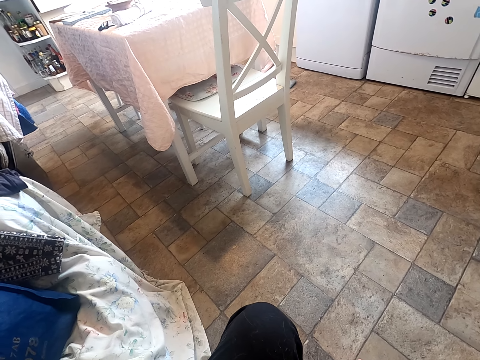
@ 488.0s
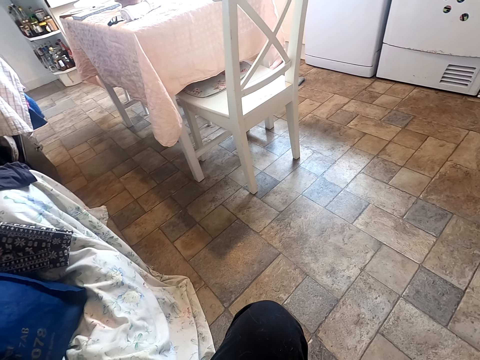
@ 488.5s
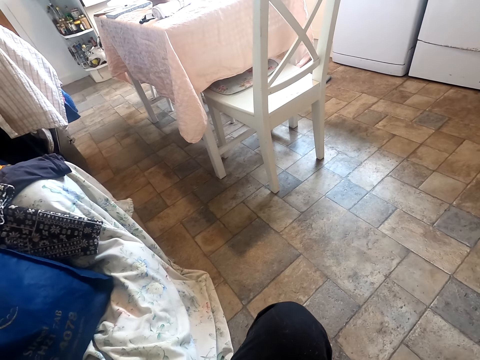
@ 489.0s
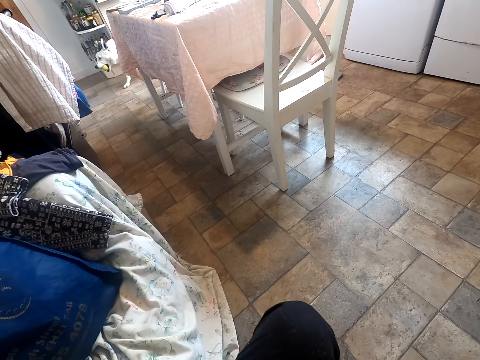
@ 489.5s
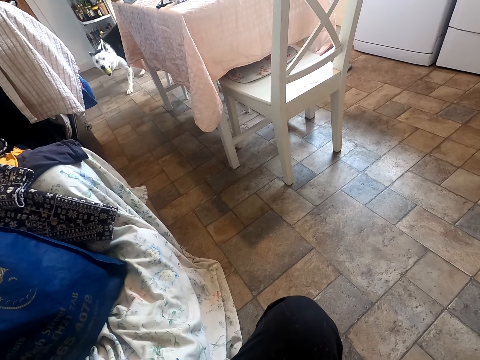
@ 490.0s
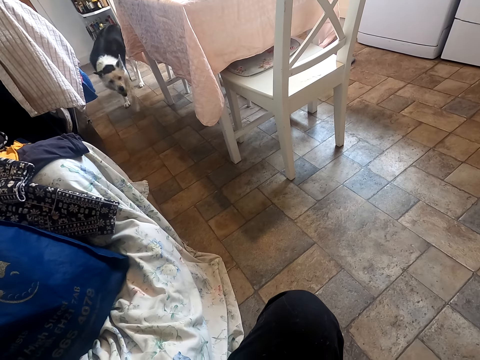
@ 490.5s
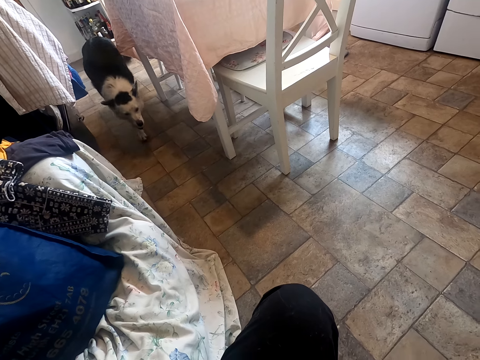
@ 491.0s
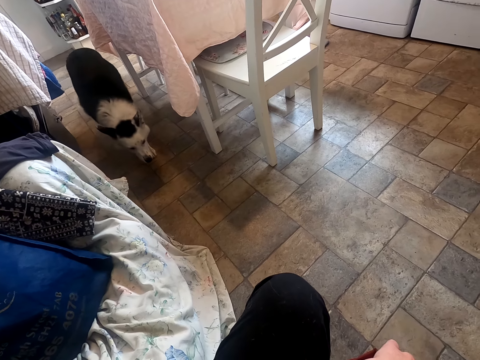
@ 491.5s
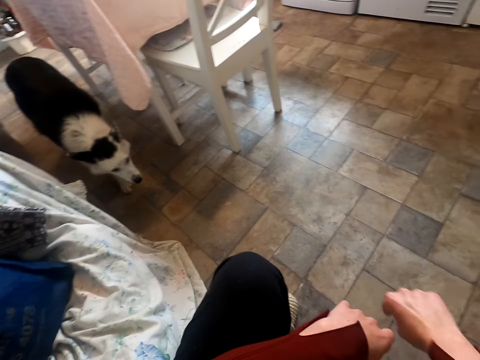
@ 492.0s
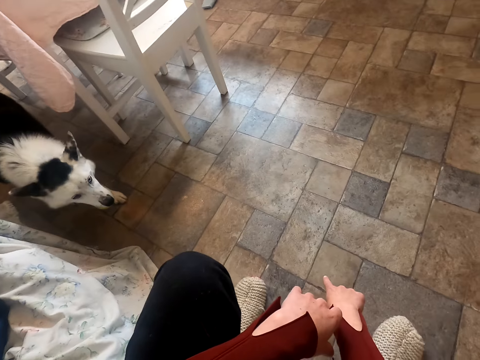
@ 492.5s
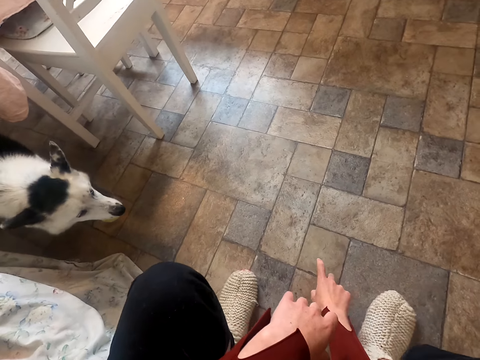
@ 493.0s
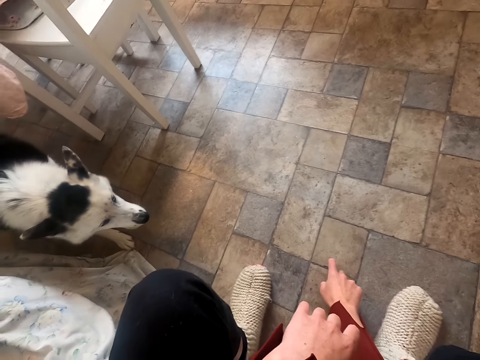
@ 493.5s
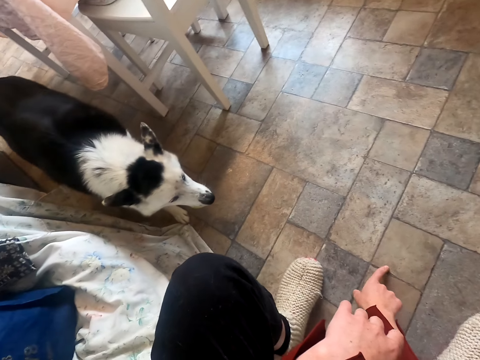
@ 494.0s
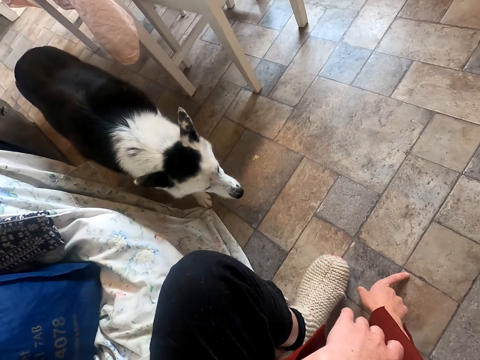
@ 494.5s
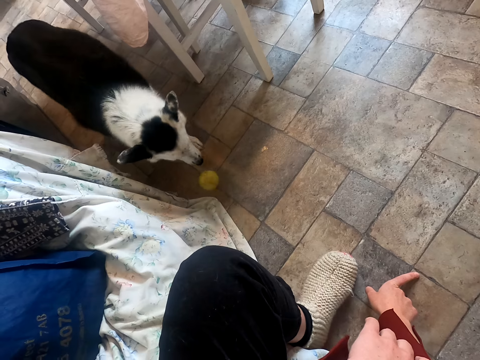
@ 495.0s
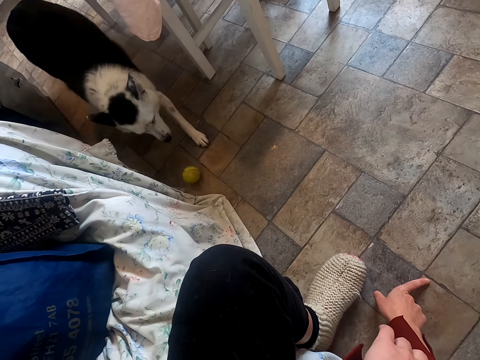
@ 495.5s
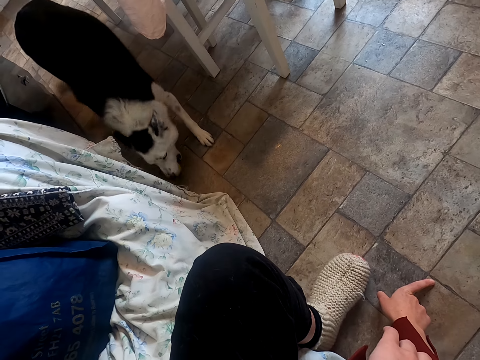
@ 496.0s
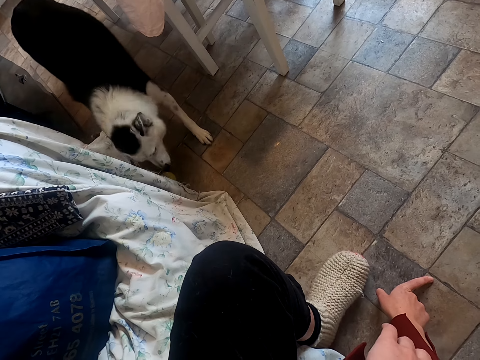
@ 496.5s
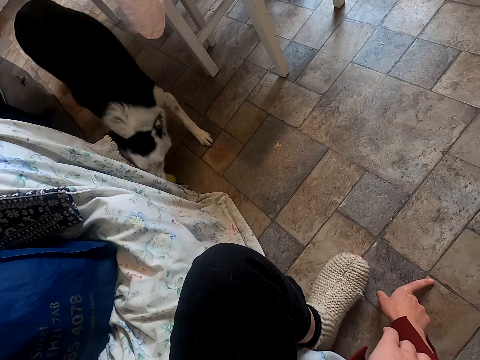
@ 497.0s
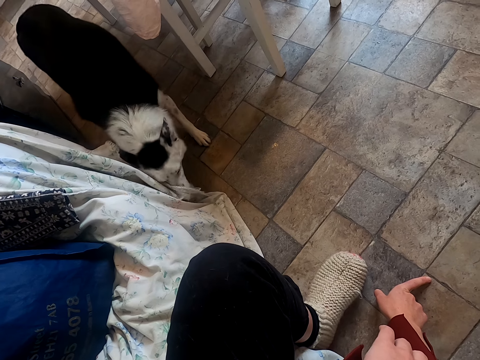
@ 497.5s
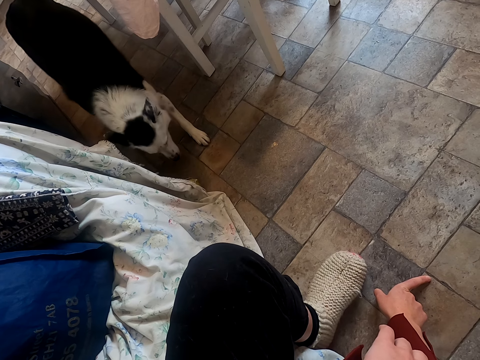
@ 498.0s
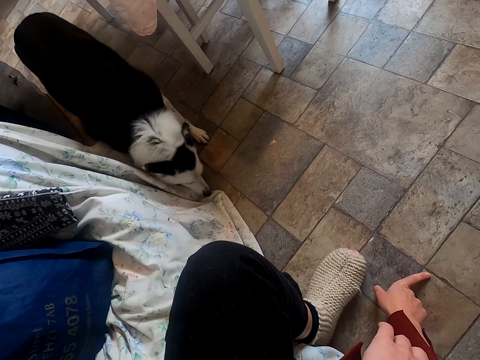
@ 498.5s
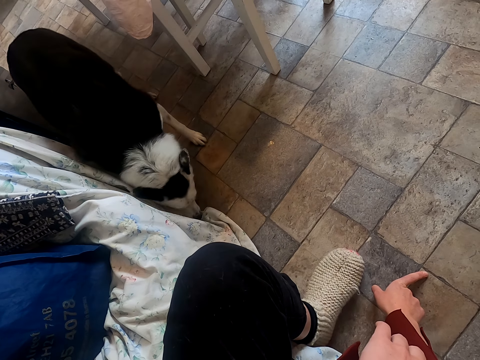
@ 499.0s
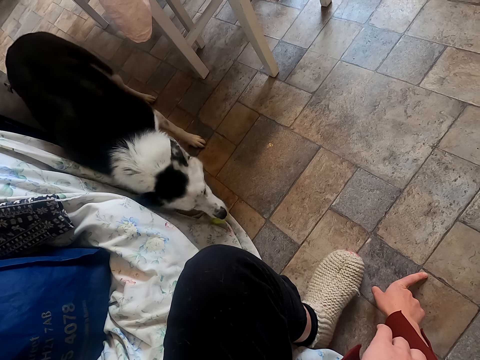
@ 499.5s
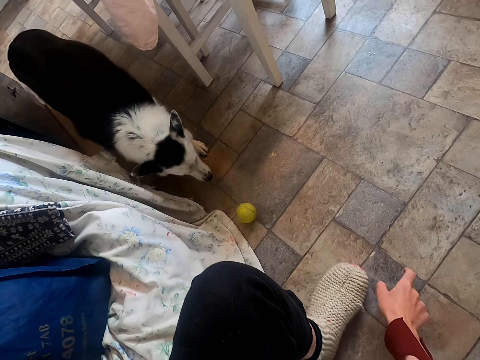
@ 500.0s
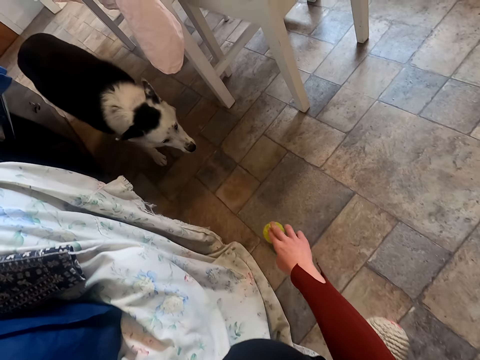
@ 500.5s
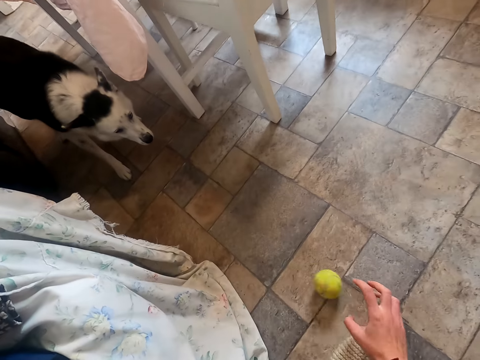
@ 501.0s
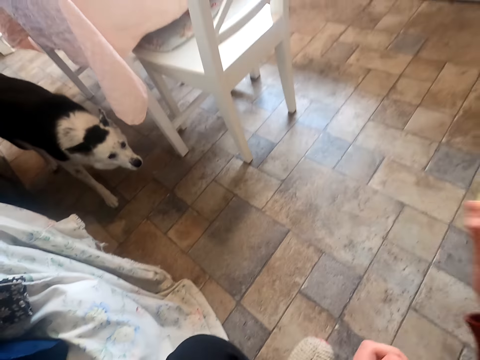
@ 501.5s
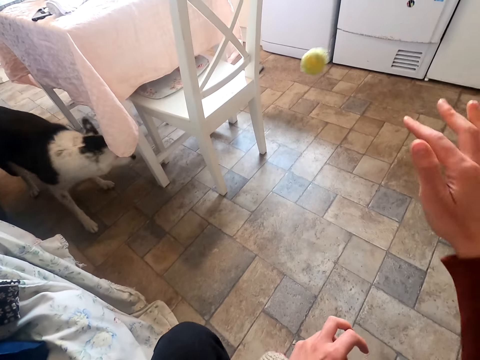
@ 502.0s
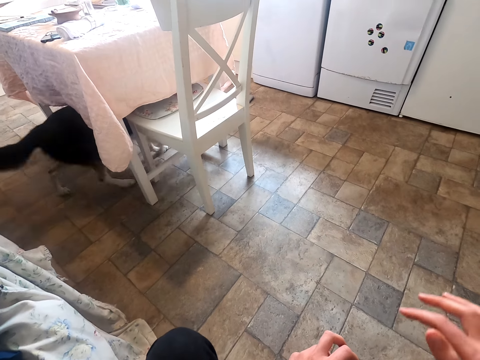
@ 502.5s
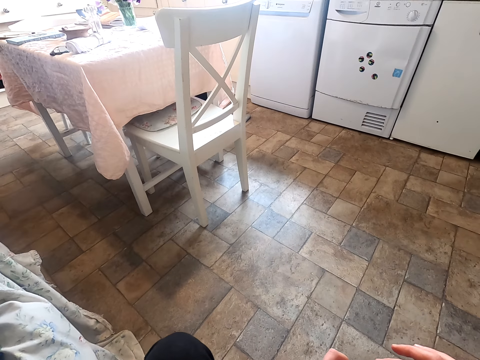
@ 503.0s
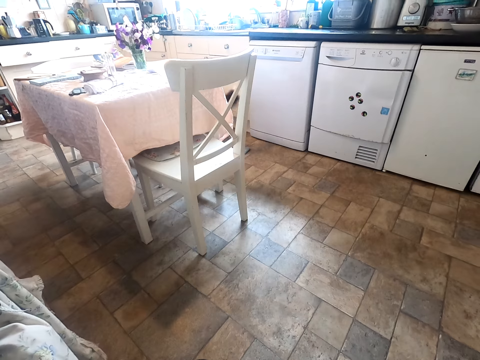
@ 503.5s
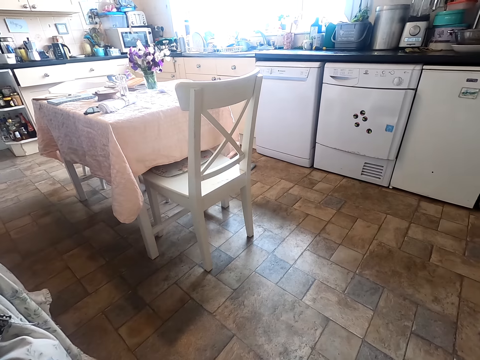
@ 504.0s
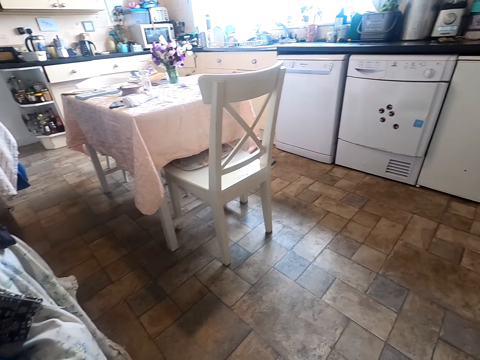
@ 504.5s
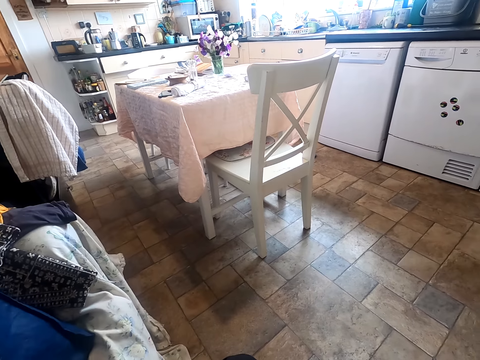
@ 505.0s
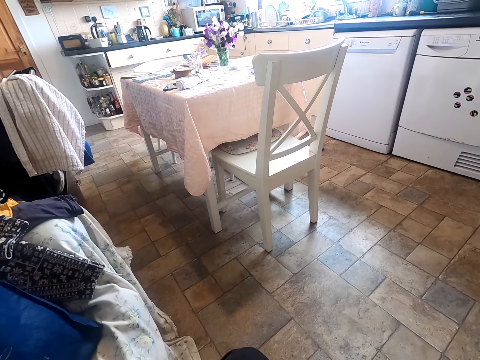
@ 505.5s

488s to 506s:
The camera wearer gestures with his hand. He rolls the ball. He picks up the ball and throws the ball.

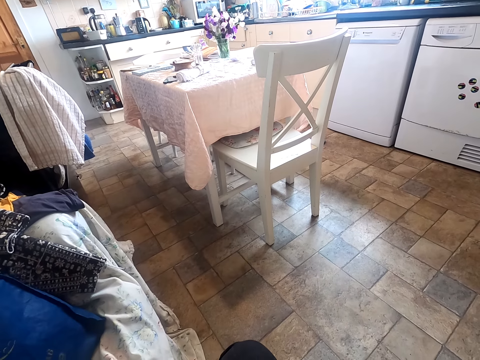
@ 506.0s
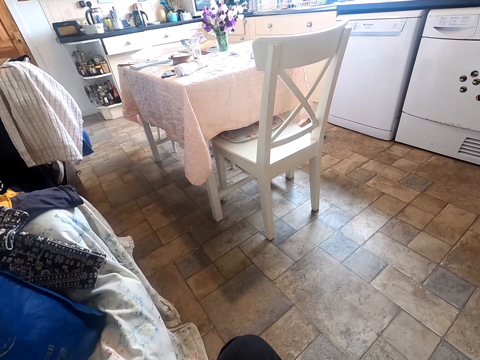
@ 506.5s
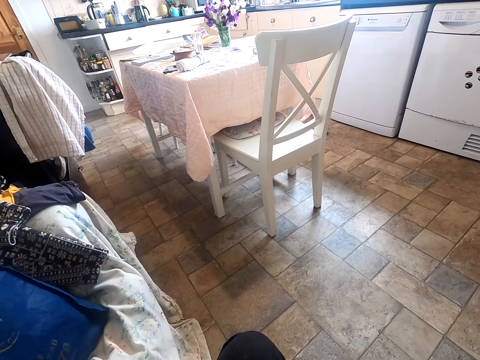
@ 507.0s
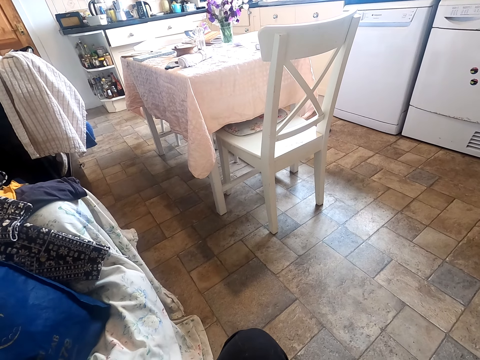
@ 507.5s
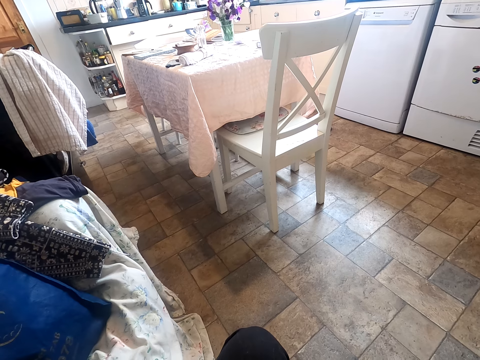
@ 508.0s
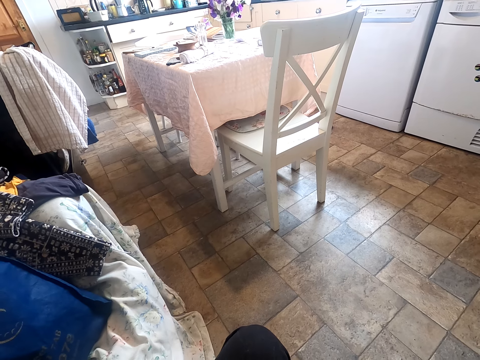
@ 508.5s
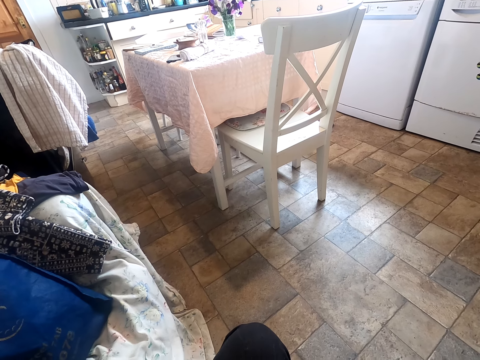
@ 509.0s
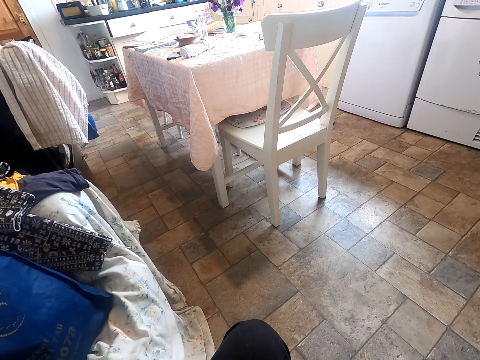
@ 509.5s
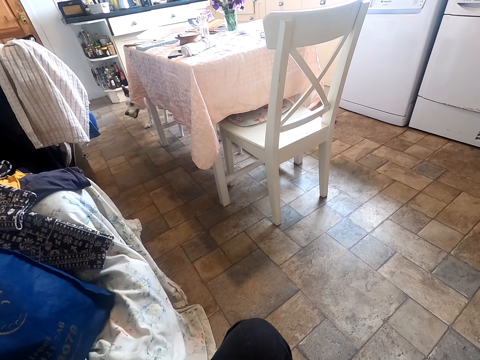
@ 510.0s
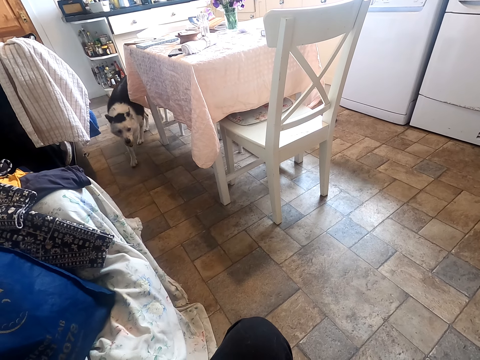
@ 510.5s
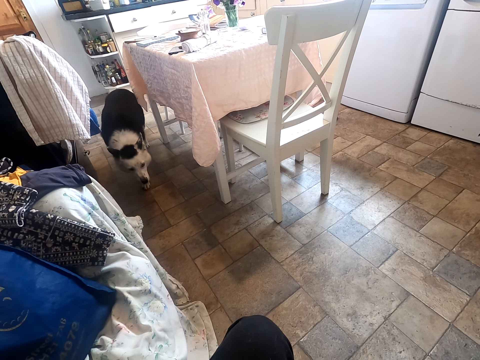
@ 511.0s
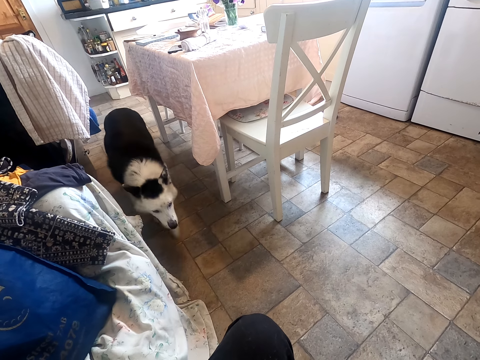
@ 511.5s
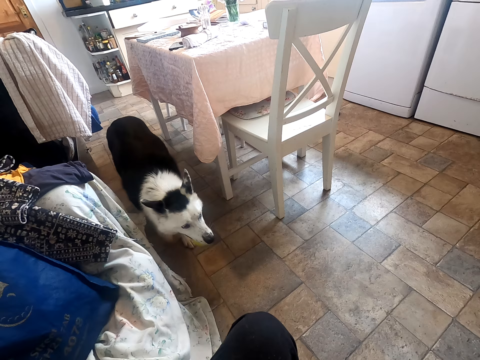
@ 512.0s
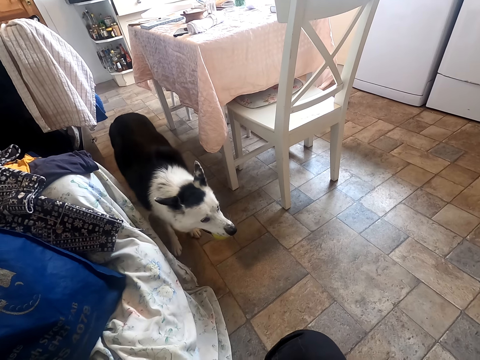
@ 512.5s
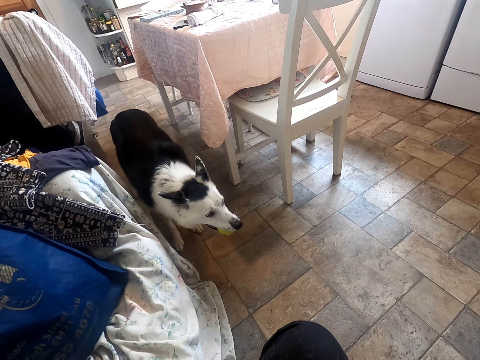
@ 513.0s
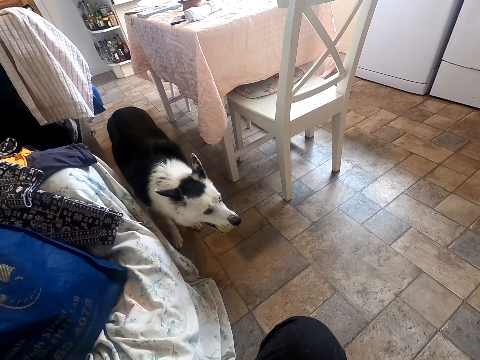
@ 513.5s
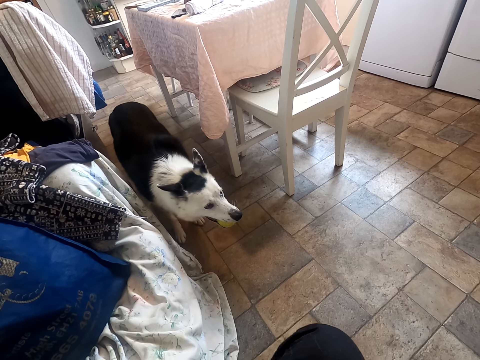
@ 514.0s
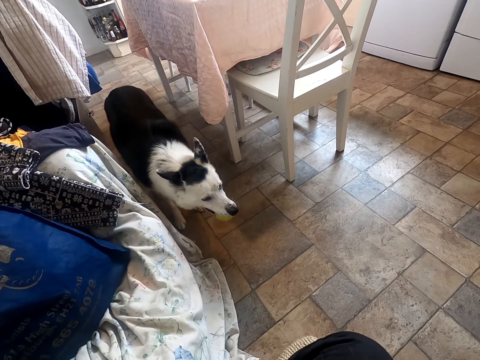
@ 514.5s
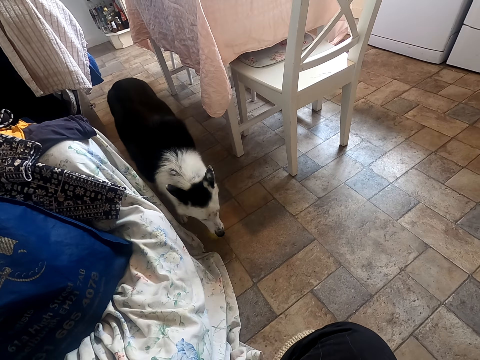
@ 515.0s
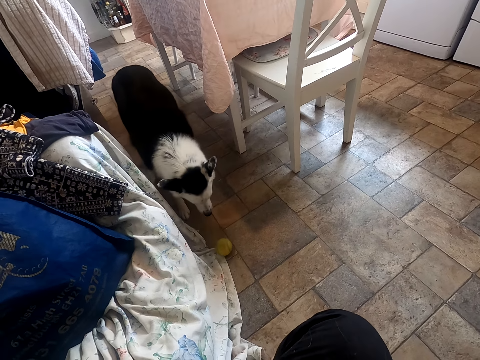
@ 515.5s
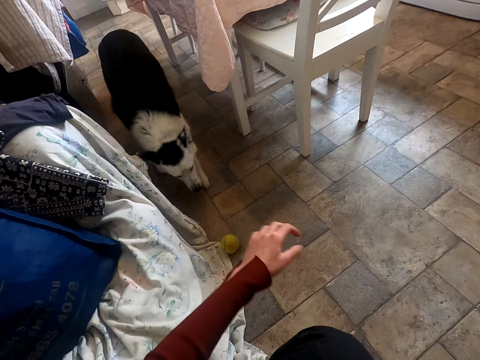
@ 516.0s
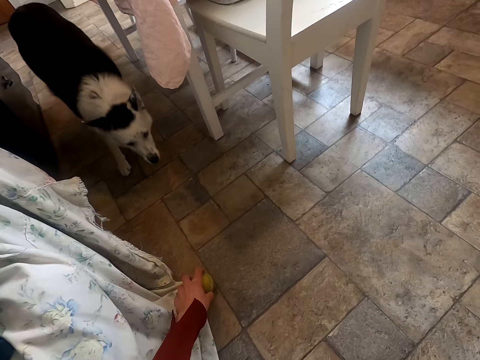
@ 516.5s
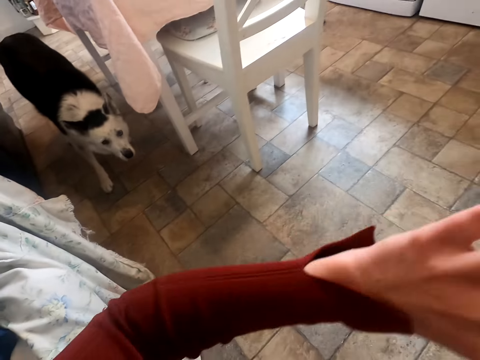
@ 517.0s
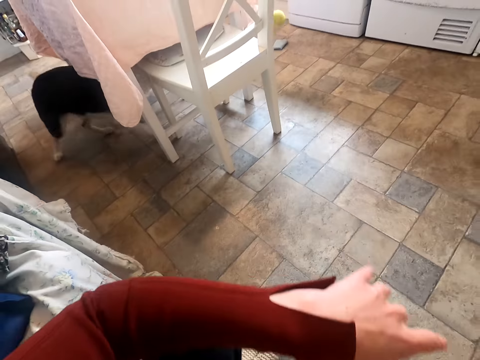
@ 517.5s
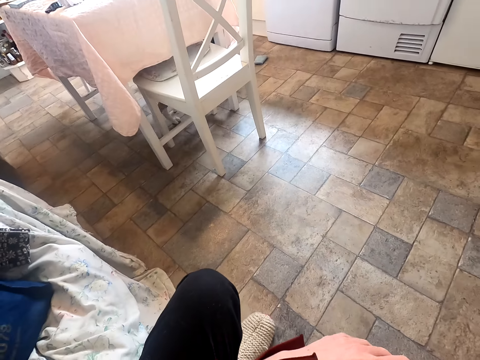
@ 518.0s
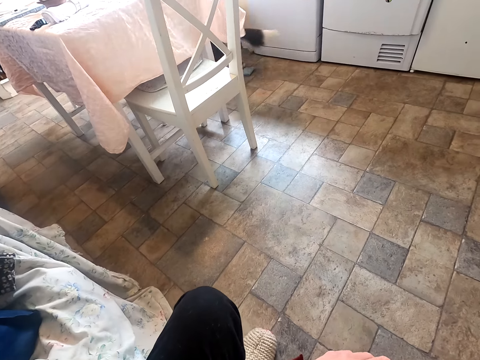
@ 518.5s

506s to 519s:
The camera wearer picks up the ball and throws the ball.
